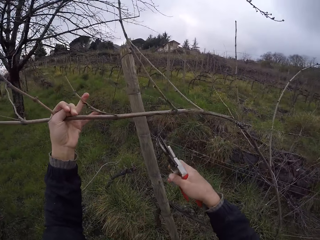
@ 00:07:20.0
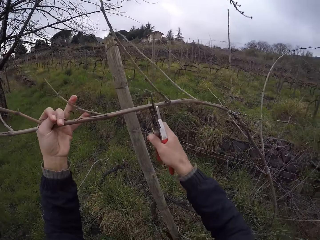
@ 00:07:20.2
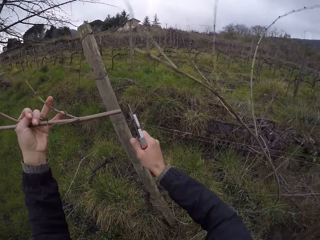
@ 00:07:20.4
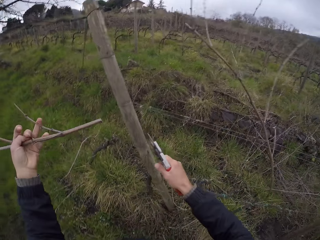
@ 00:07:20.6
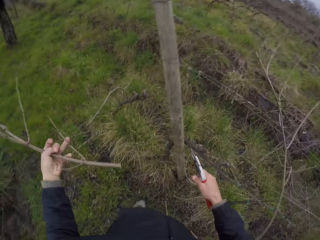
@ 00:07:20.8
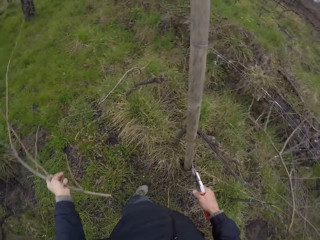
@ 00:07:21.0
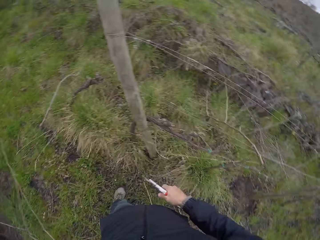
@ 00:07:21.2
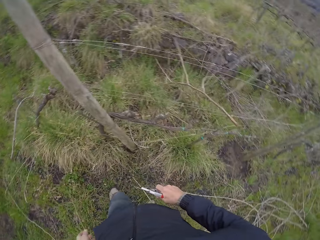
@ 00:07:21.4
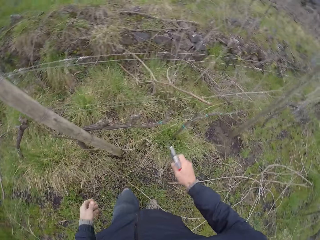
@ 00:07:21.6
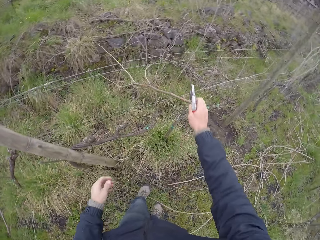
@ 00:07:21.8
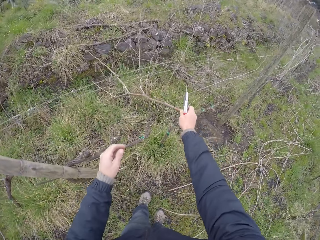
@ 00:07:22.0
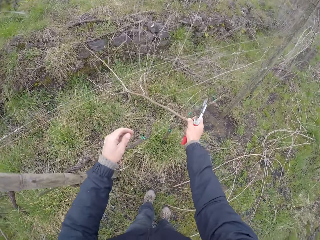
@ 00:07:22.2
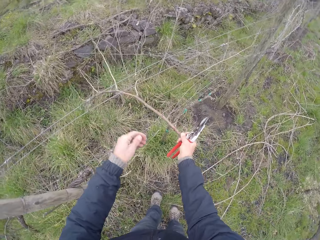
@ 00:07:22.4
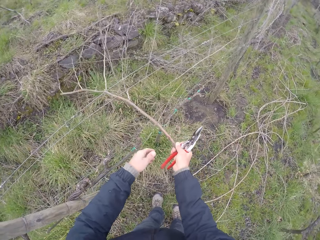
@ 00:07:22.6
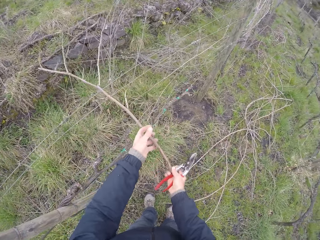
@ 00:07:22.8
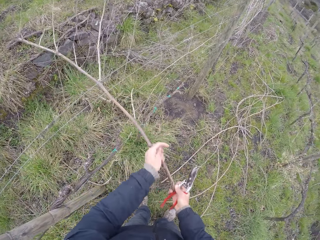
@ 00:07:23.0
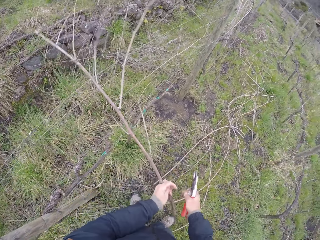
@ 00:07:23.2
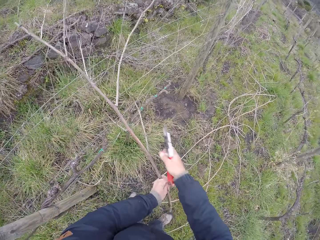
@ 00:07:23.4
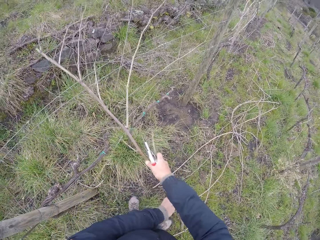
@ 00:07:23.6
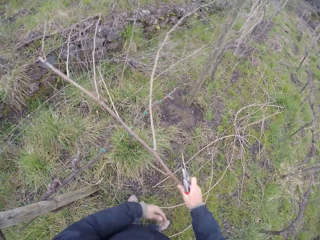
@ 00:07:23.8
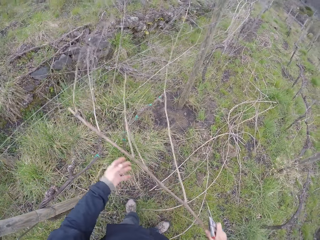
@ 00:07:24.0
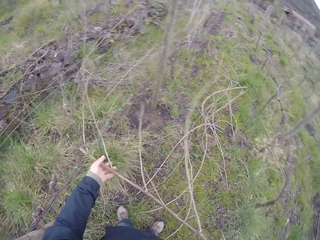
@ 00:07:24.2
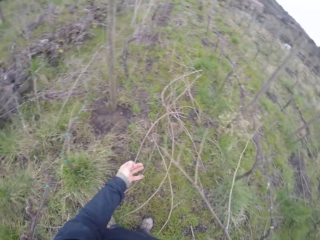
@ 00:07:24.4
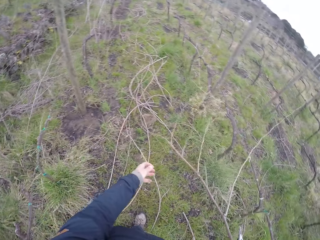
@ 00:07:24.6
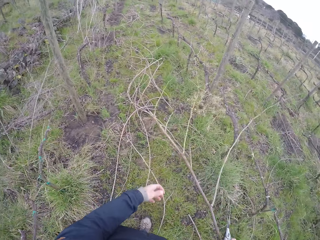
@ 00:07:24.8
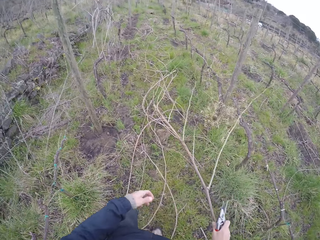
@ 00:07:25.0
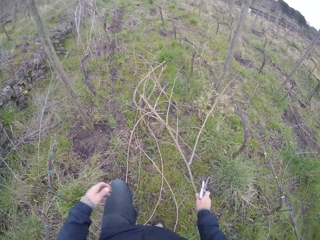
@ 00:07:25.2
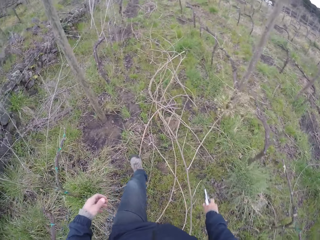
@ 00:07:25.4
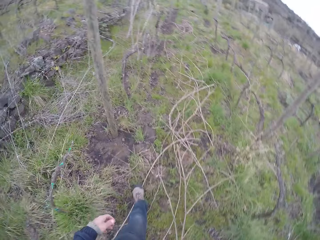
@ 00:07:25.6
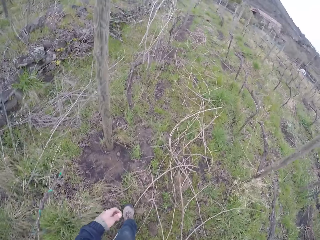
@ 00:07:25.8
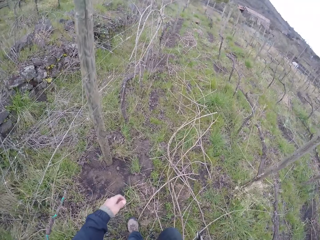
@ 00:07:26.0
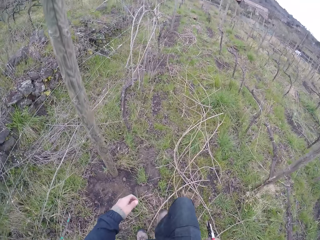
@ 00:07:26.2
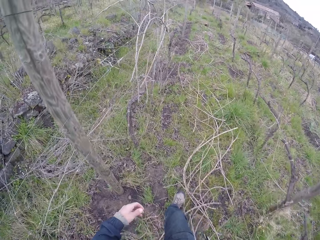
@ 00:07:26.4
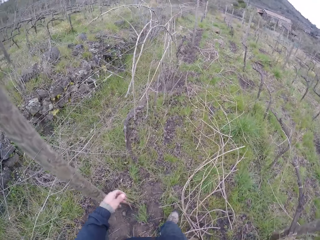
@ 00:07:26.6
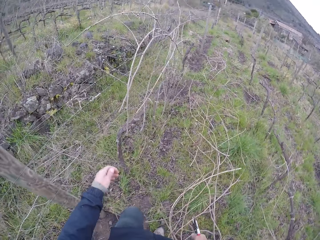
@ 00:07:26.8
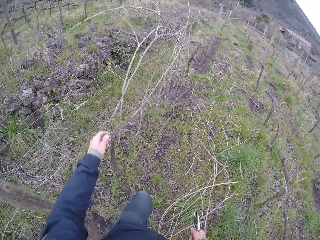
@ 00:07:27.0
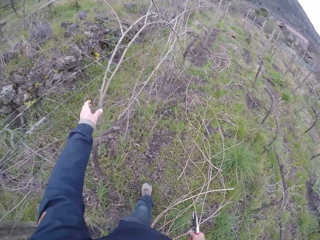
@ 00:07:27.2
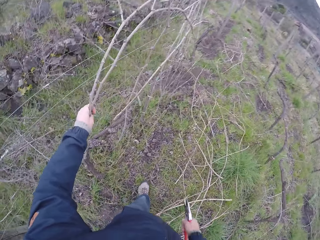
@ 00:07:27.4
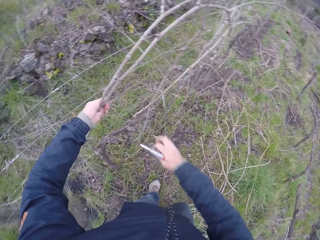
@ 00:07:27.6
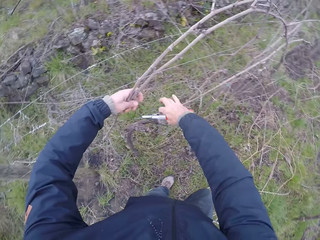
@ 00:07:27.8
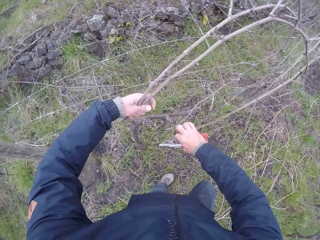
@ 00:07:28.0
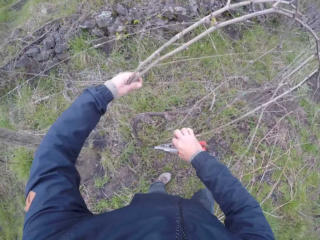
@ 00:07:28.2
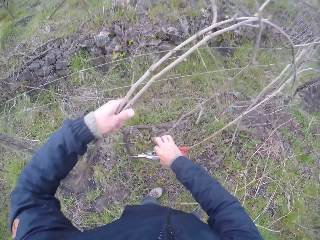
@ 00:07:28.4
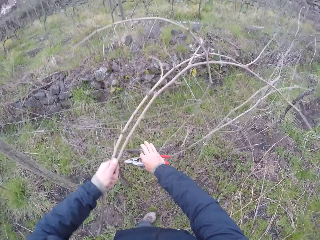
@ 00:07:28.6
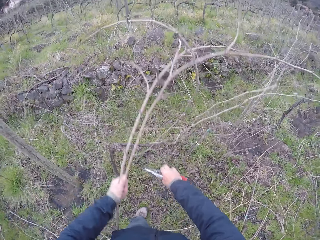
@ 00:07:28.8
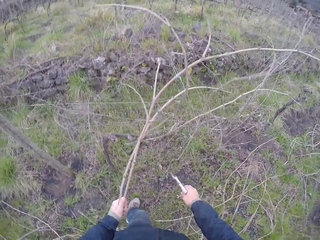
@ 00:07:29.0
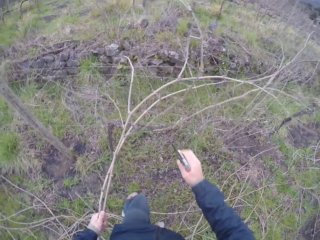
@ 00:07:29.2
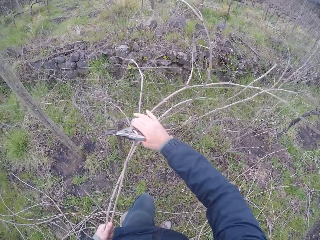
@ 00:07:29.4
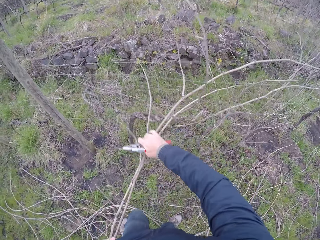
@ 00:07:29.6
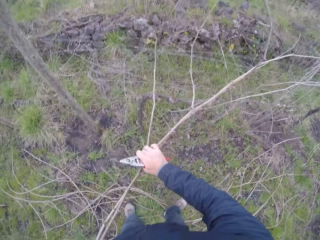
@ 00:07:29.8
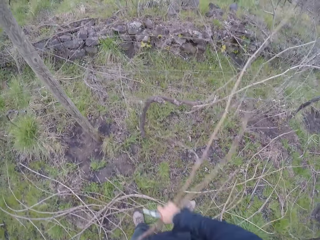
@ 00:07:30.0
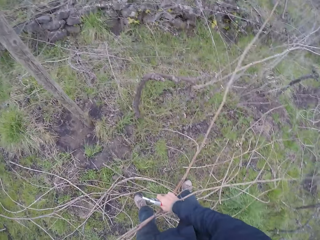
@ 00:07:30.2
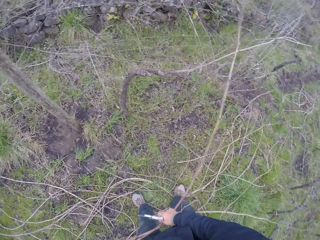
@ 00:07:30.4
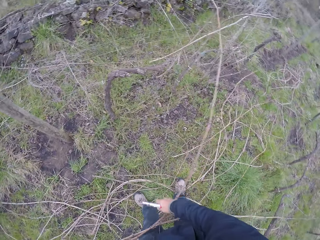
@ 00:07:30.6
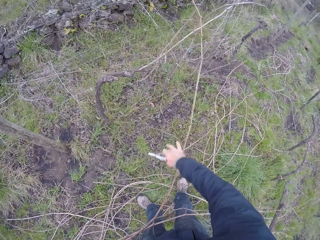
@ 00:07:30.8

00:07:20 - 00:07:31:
The camera wearer cuts the tree branch with the pliers with his right hand. He drops the tree branch on the ground with his left hand. He pulls the tree branch from the wire with both hands. He drops the tree branch on the ground with his right hand. He moves forward. He pulls the tree branch from the wire with both hands.

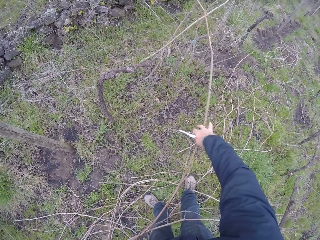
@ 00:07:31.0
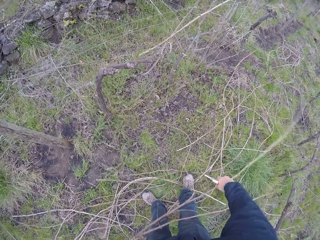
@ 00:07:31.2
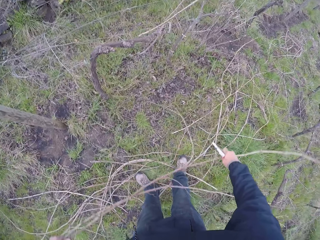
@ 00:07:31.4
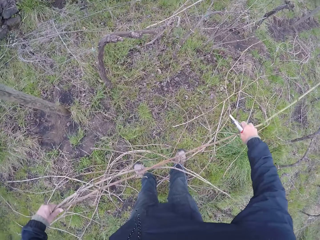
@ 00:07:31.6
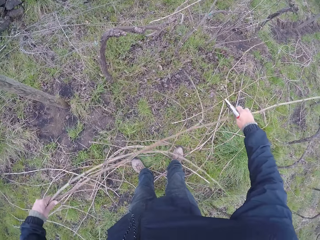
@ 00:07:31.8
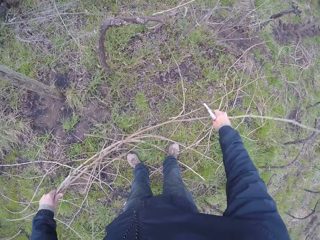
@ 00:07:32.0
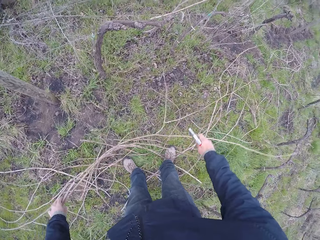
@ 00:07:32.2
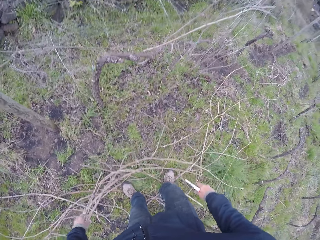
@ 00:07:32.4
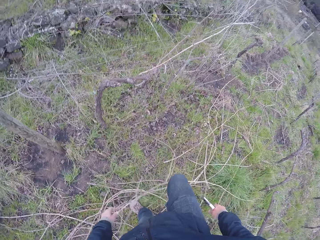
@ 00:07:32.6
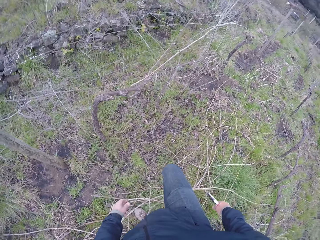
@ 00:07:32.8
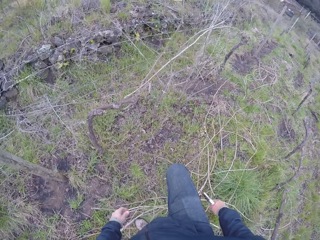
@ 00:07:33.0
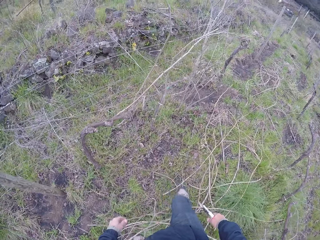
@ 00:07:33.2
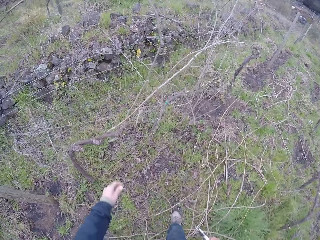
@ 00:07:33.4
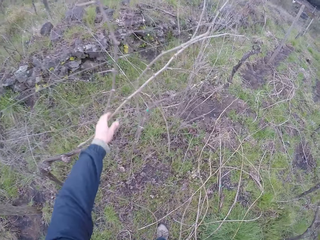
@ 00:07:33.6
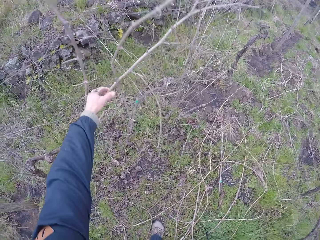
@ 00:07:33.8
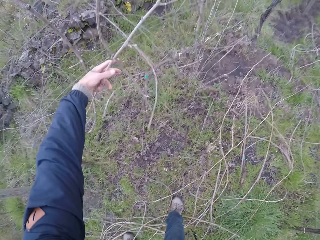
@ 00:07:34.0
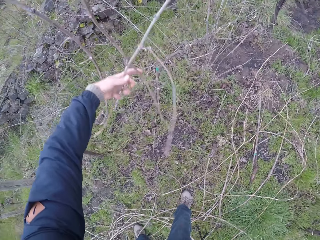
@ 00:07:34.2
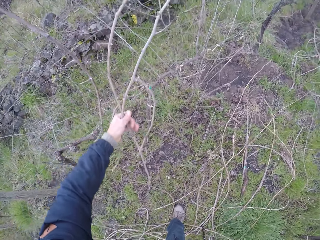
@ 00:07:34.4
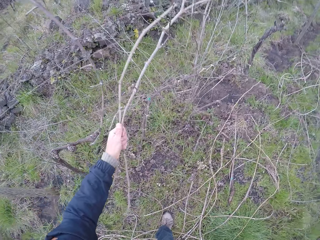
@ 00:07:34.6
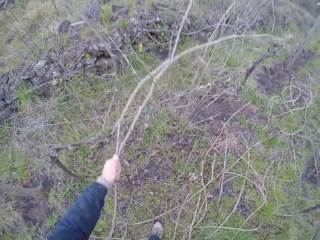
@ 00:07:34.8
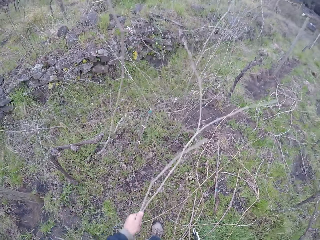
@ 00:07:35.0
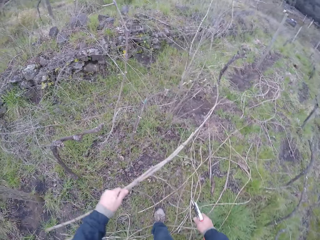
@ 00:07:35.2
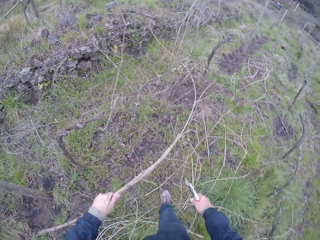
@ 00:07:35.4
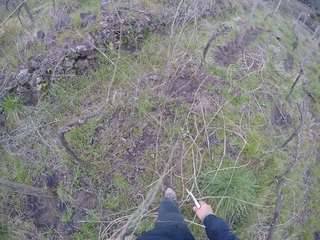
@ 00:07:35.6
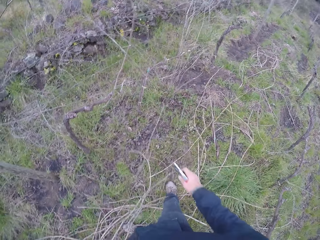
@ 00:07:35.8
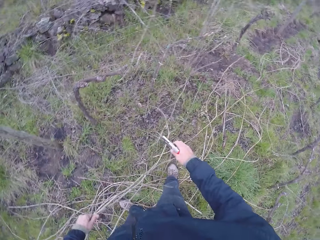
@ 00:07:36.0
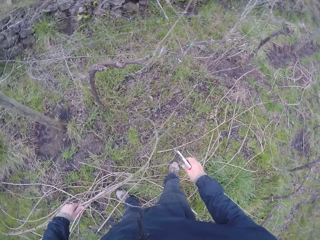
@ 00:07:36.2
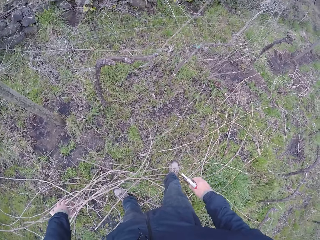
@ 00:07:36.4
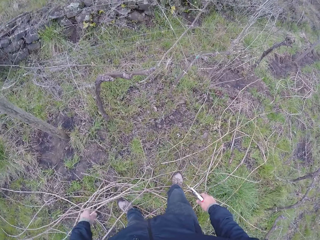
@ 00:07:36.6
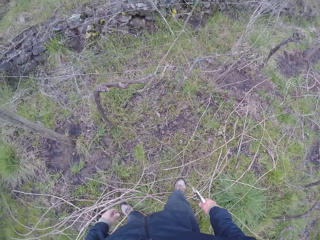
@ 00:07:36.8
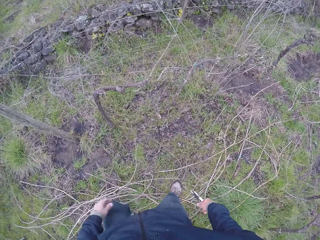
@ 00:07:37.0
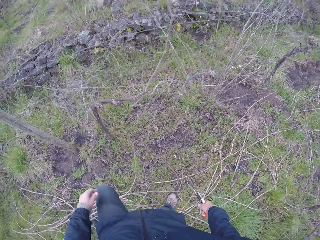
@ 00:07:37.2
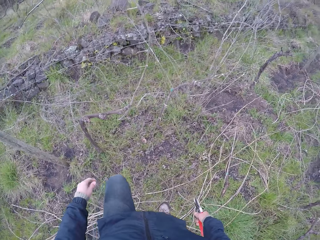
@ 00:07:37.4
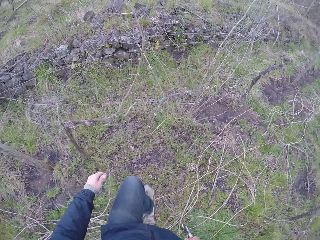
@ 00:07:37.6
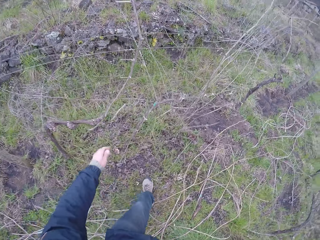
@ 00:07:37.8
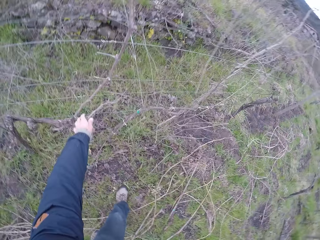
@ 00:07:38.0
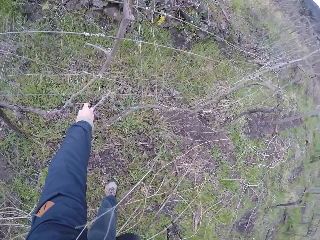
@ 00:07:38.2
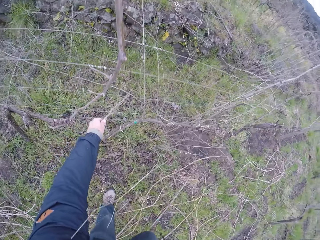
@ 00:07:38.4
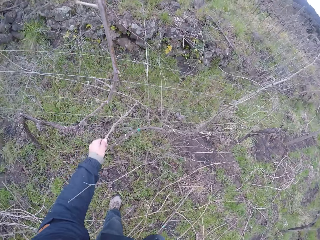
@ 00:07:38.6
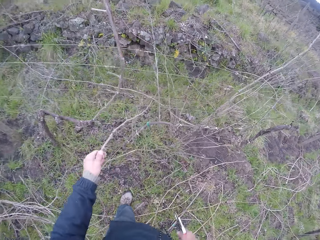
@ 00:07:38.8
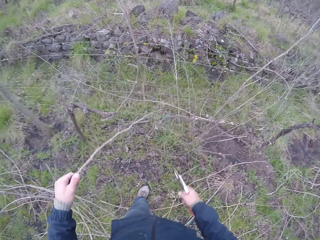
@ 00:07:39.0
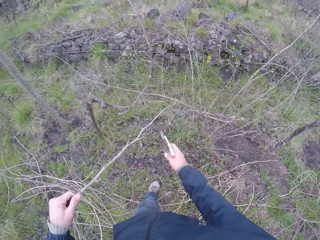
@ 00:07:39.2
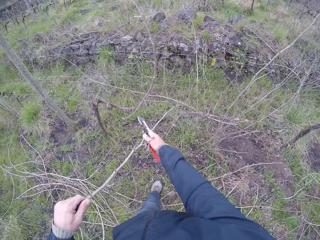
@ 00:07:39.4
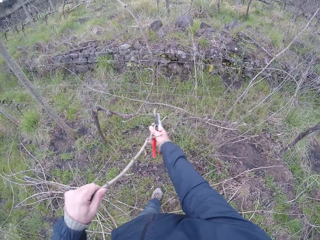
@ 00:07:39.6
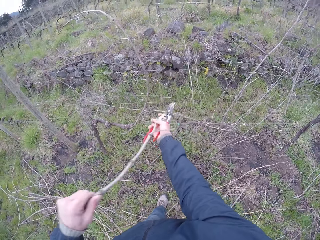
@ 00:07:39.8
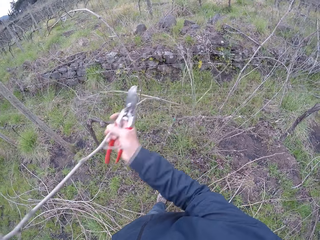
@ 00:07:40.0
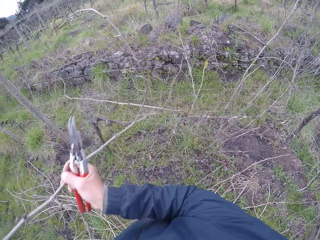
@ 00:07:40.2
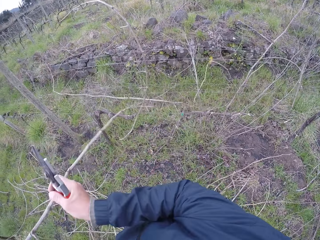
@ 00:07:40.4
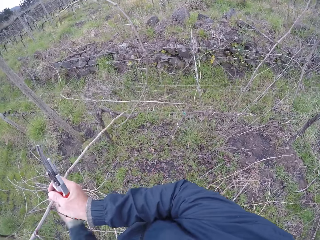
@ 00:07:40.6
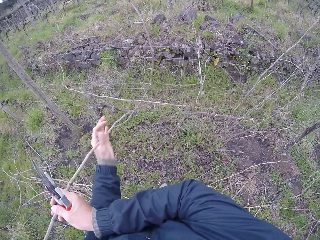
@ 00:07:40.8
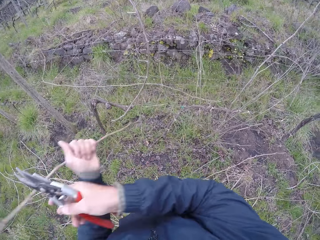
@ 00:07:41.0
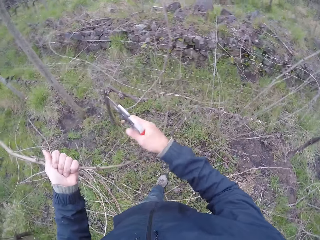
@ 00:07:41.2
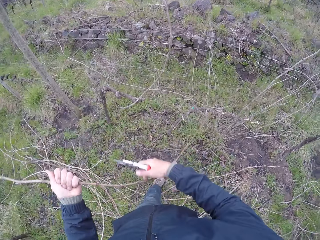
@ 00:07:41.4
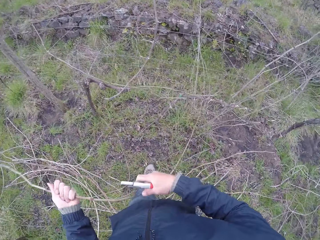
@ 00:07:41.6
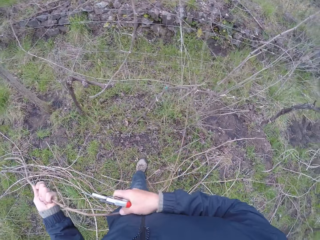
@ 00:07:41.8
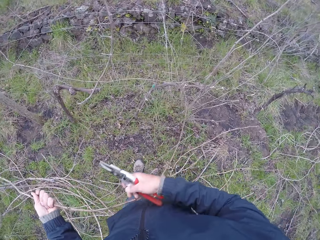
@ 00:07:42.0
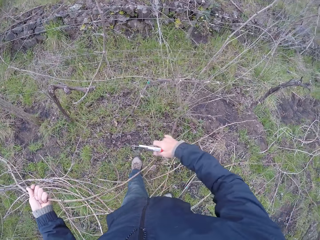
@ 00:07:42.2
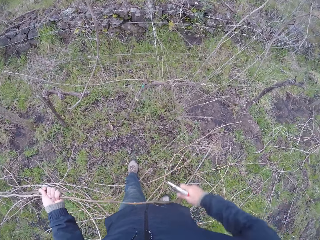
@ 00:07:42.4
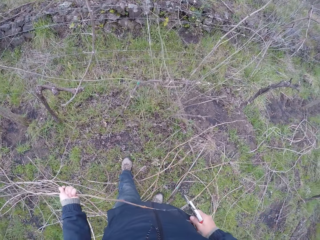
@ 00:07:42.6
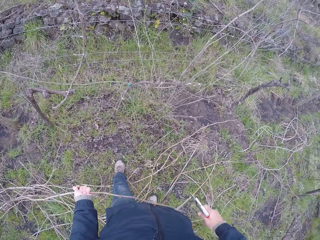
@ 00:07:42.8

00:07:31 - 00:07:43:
The camera wearer drops the tree branch on the ground with his left hand. He pulls the tree branch from the wire with his left hand. He drops the tree branch on the ground with his left hand. He pulls the tree branch from the wire with both hands.
